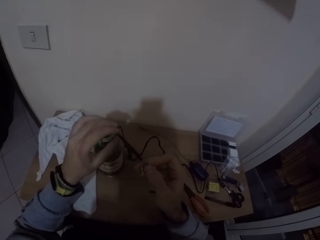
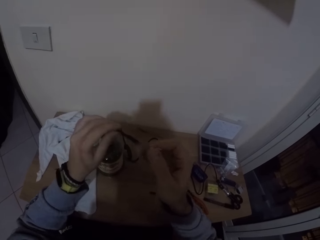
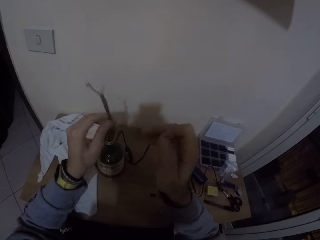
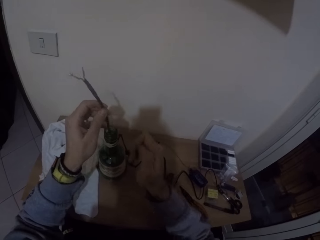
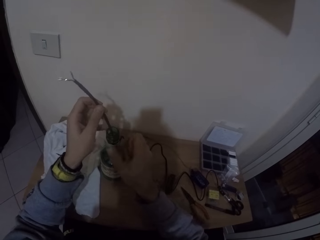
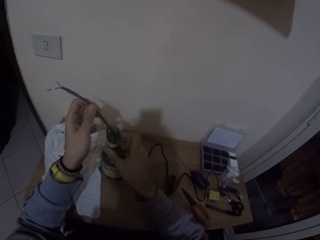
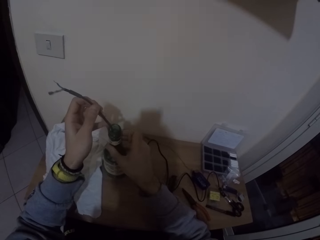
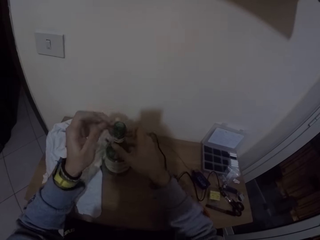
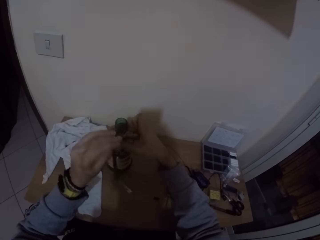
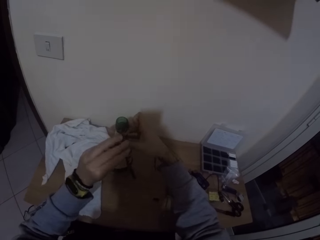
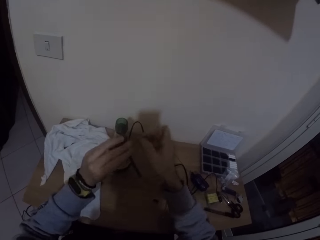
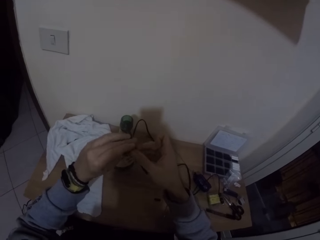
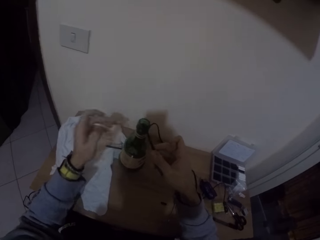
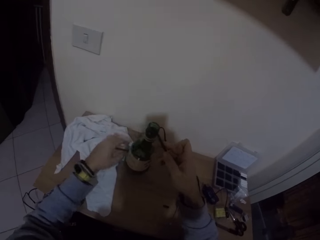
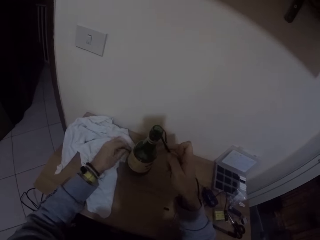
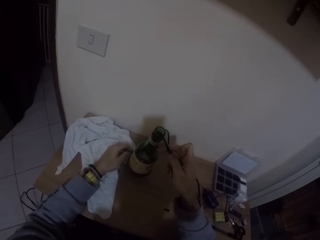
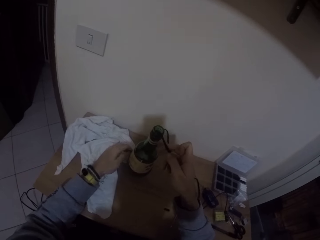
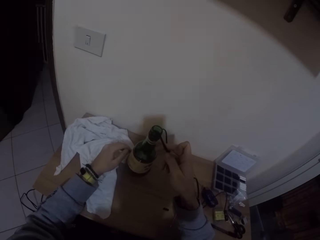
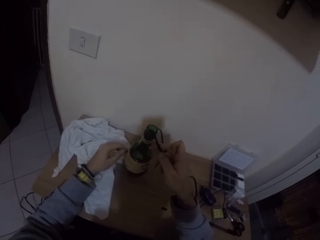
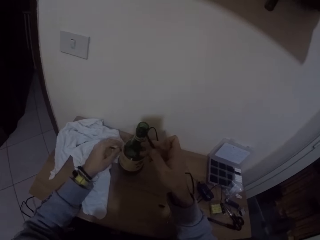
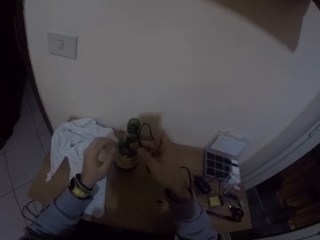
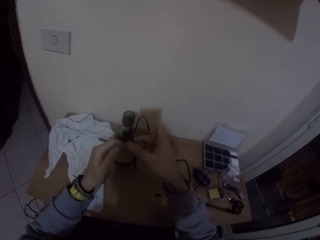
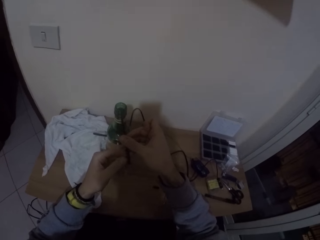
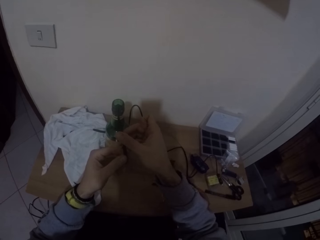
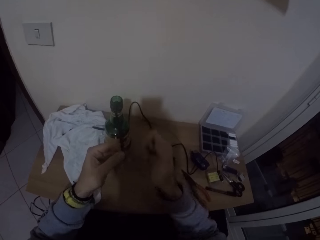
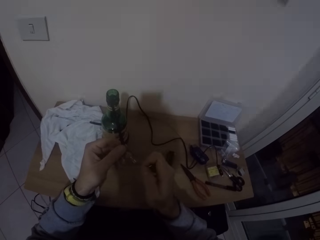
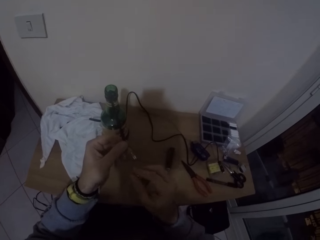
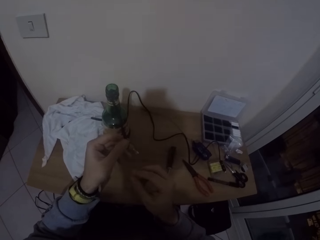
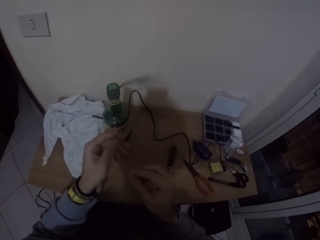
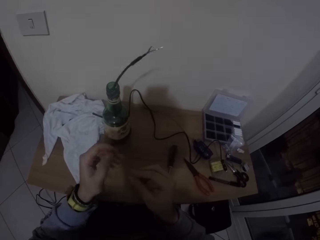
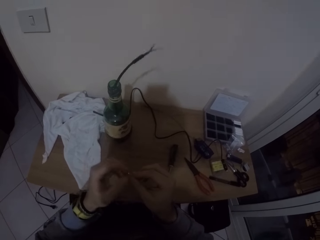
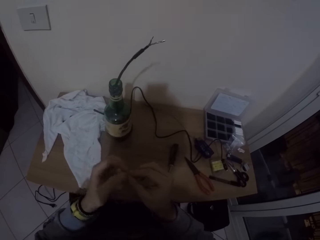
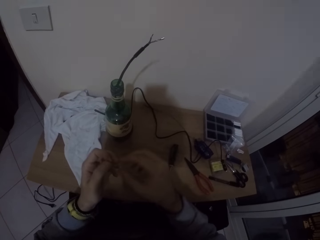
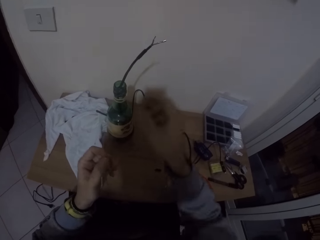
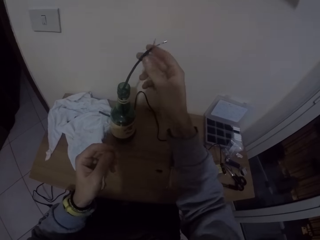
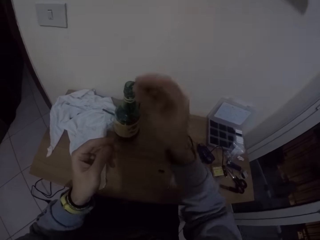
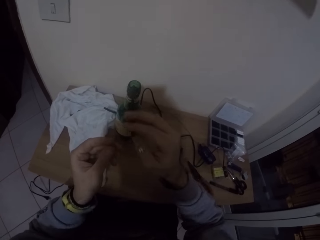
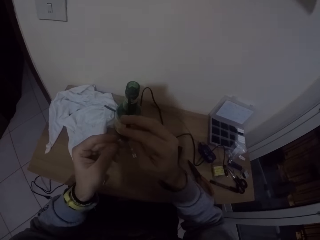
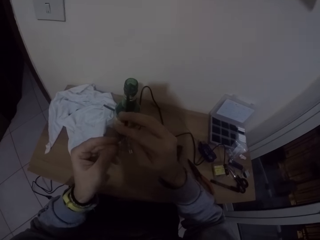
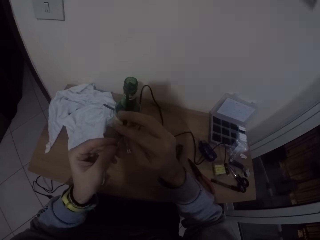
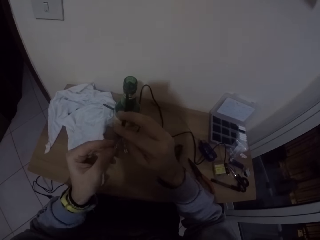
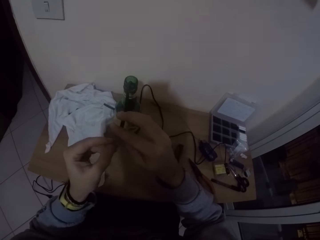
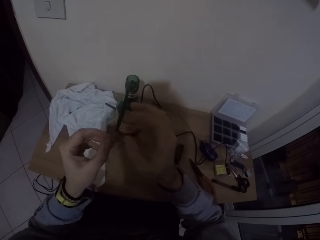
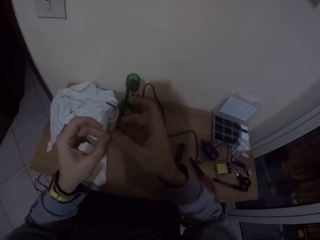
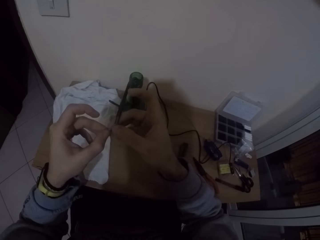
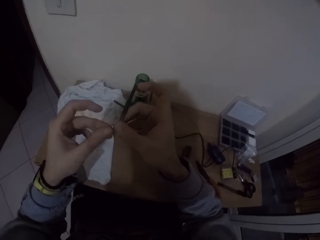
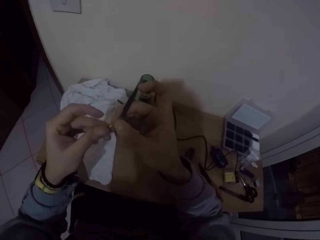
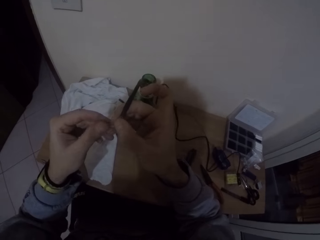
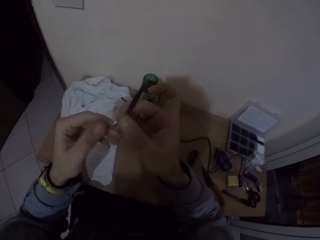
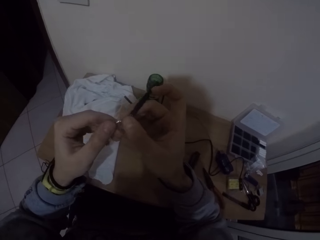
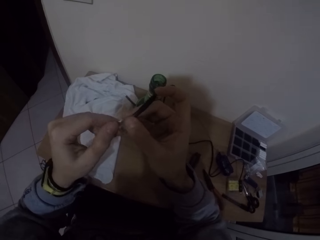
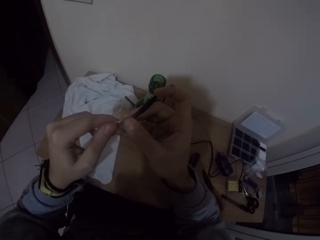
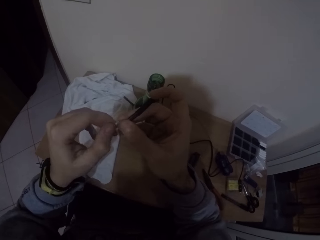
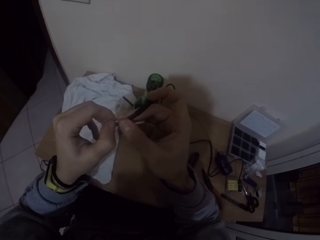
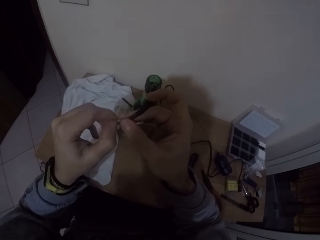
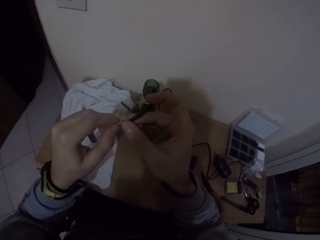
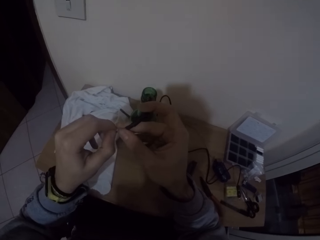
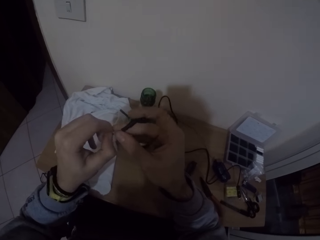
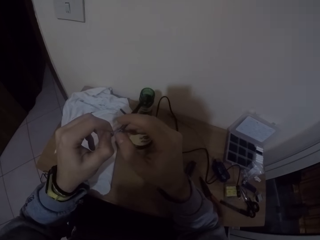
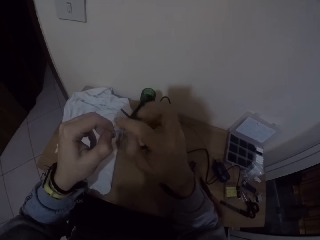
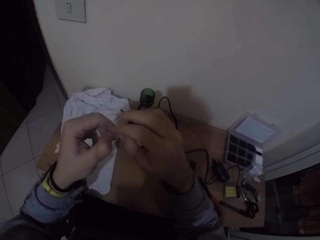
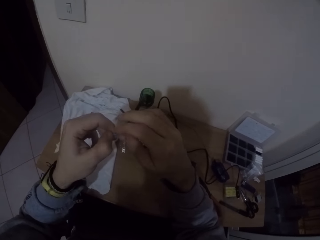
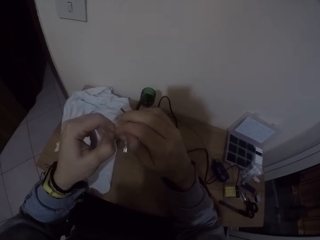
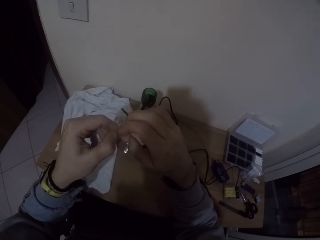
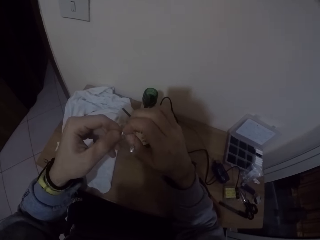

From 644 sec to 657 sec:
The camera wearer removes his left hand from the wire. He holds the wire with his left hand. He removes his right hand from the clip. He shifts the bottle on the table with his right hand. He removes his right hand from the bottle on the table. He passes the wire to his right hand with his left hand. He holds a wire on the table with his left hand. He removes his left hand from the wire on the table. He passes the wire to his left hand with his right hand. He passes the clip to his left hand with his right hand. He holds the wire with his right hand. He fixes the clip to the wire with his left hand.

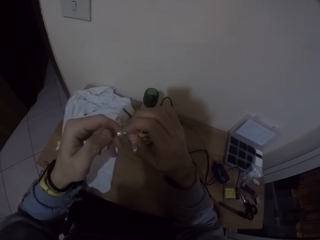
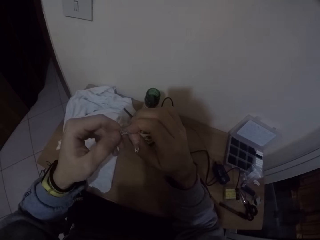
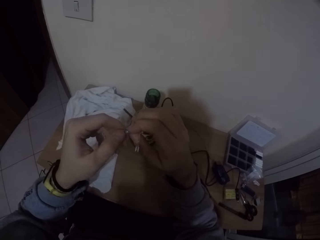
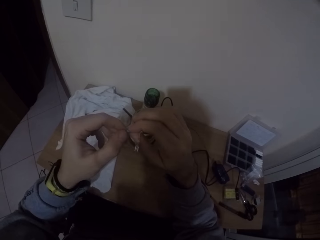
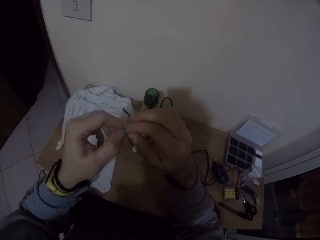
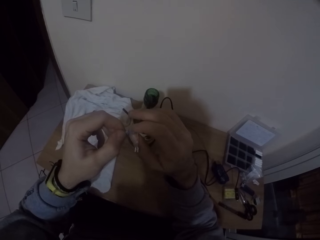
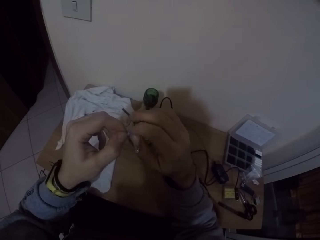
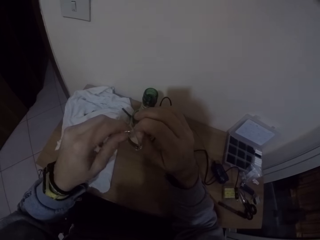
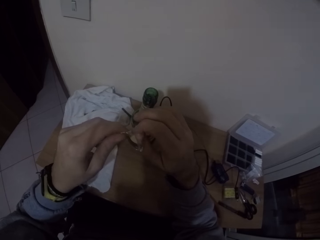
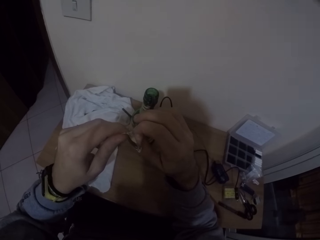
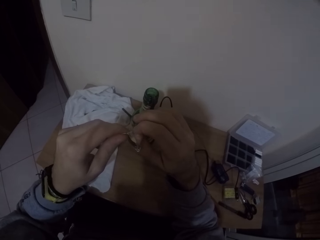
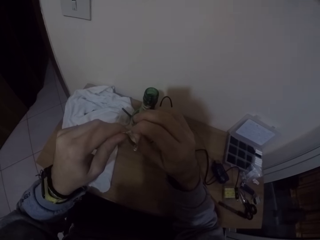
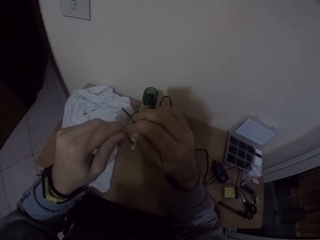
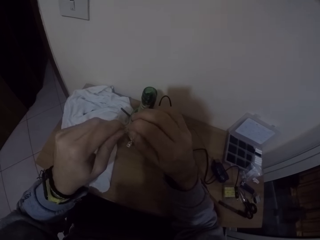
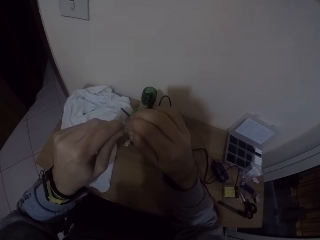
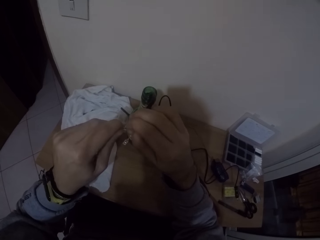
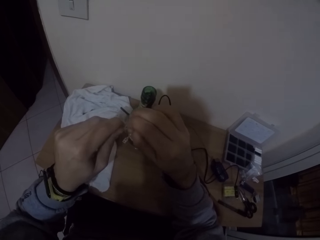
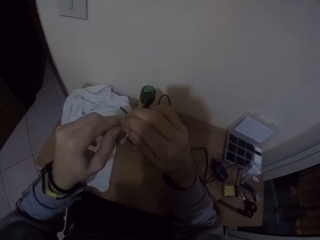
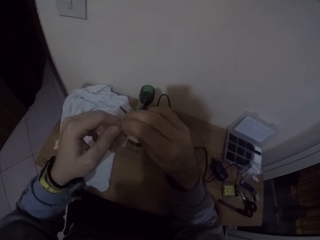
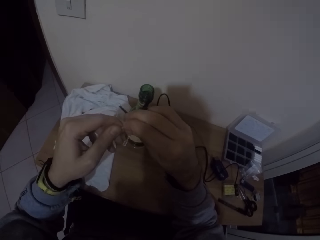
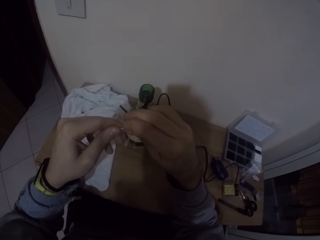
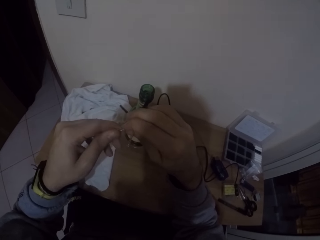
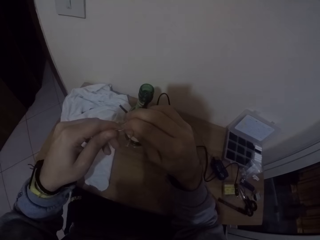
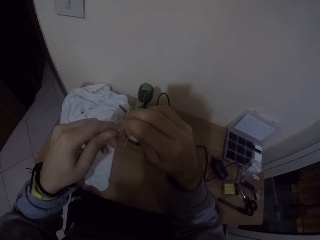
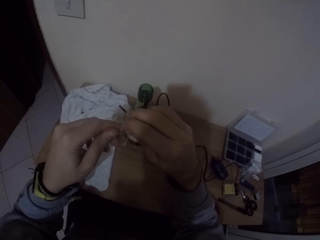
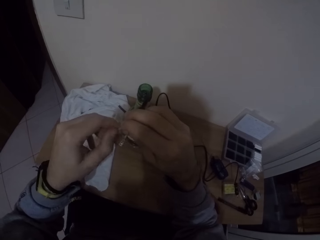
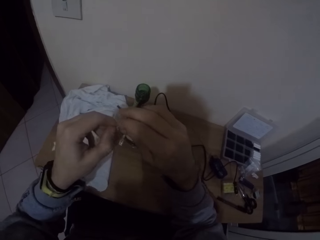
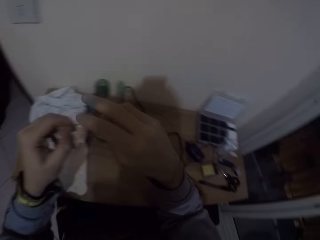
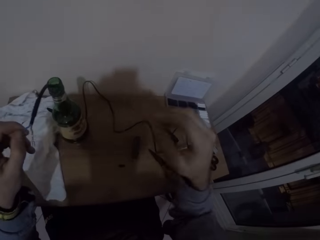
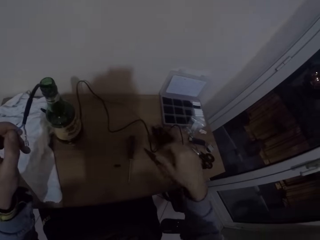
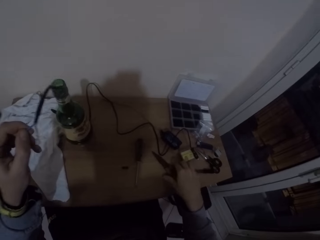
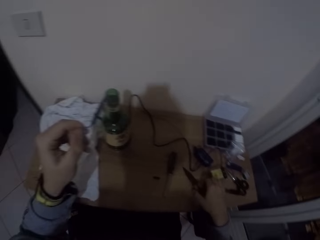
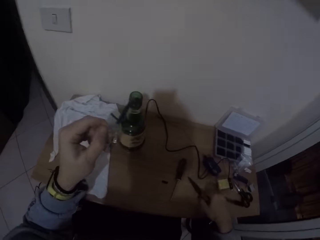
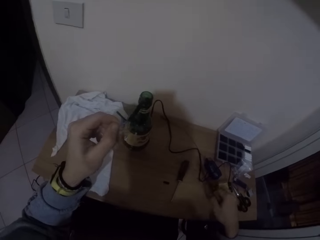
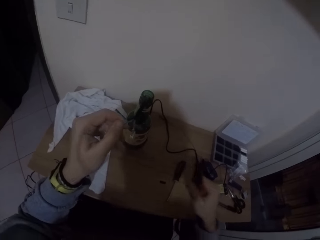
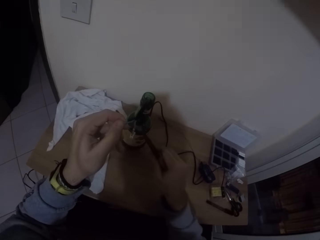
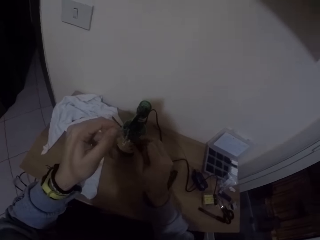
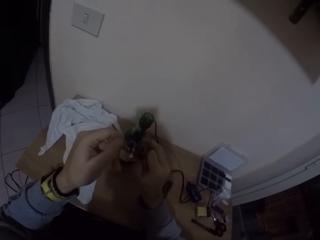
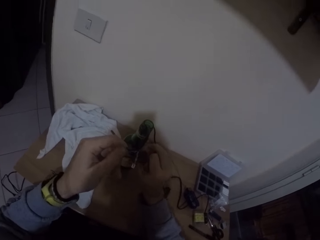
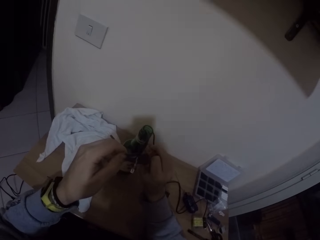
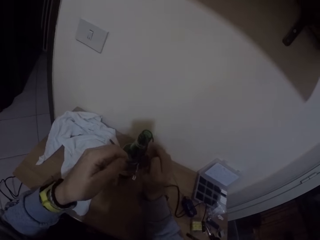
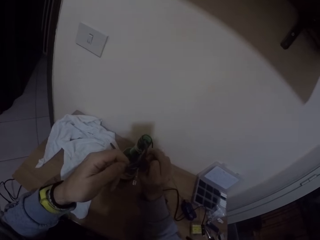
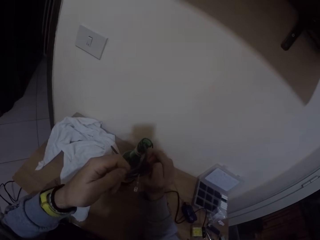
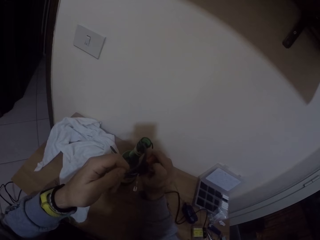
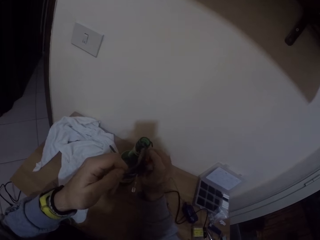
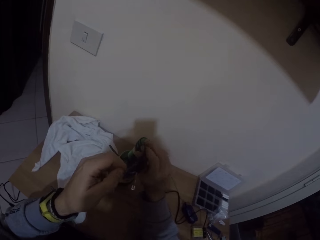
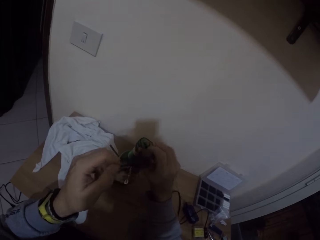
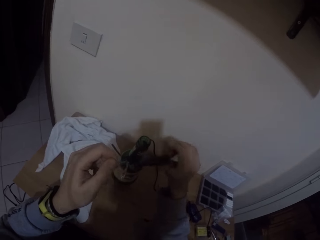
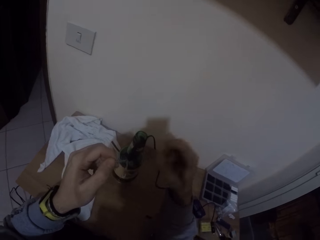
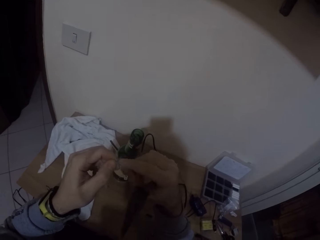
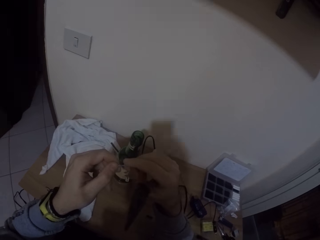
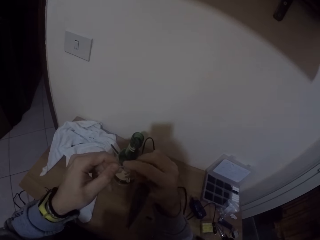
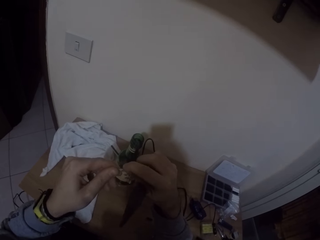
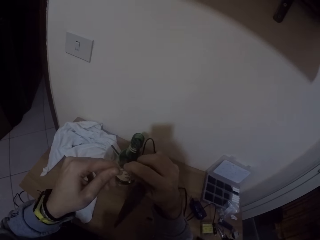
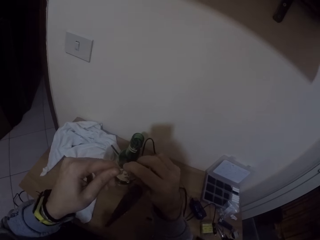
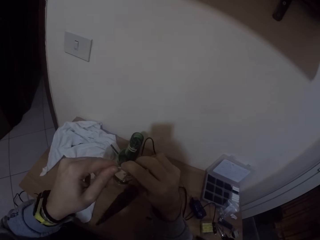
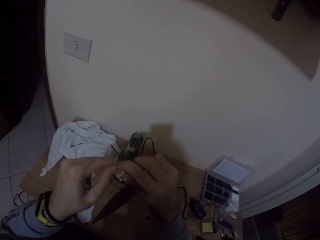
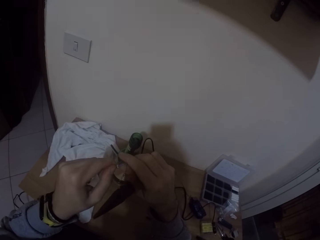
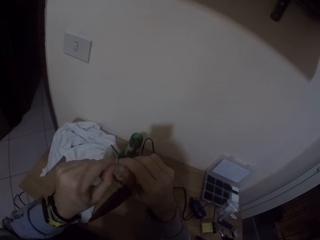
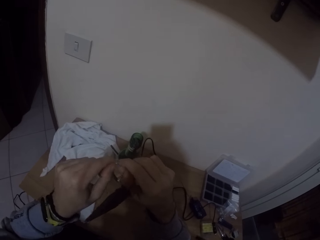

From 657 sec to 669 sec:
The camera wearer picks up the pliers on the table with his right hand. He tightens the clip to the wire with the pliers in his right hand. He presses the wires with the pliers. He removes the pliers from the clip with his right hand. He touches the clip with his right hand. He makes the wires.
